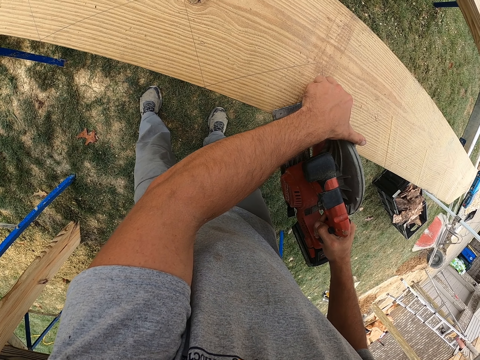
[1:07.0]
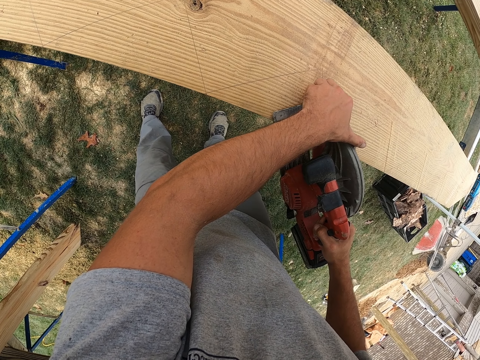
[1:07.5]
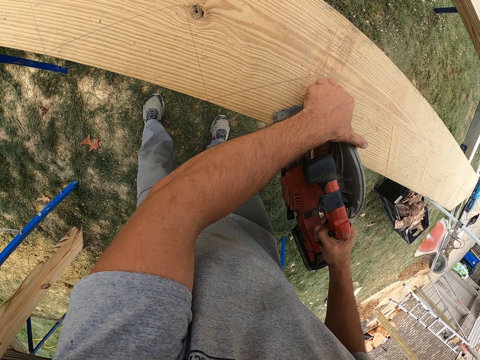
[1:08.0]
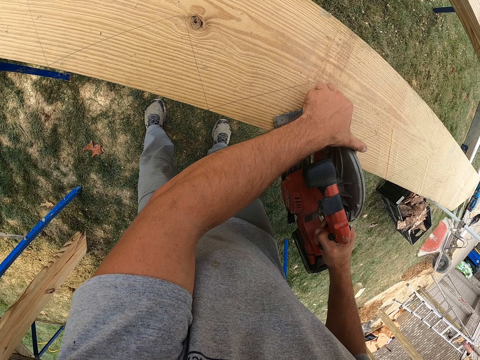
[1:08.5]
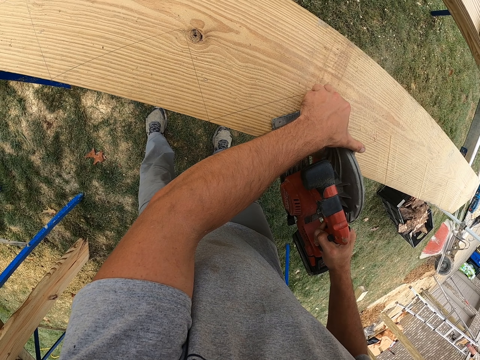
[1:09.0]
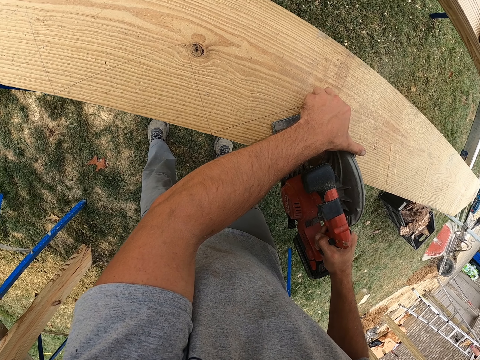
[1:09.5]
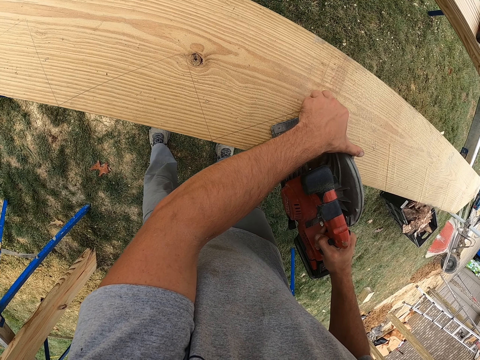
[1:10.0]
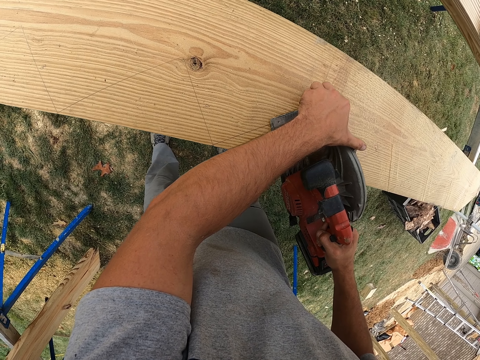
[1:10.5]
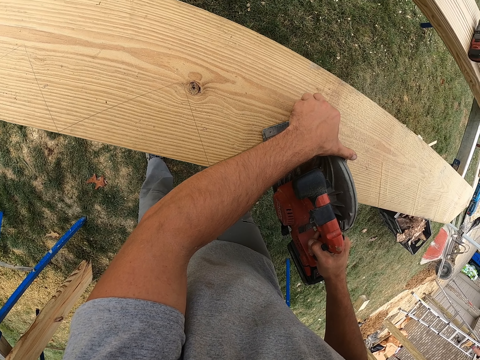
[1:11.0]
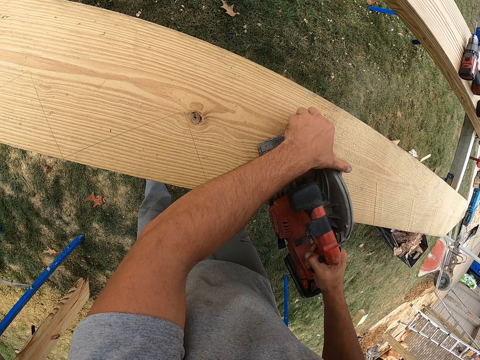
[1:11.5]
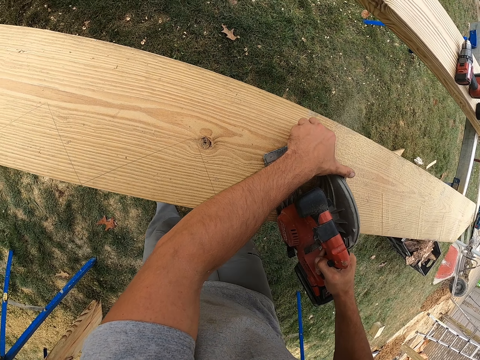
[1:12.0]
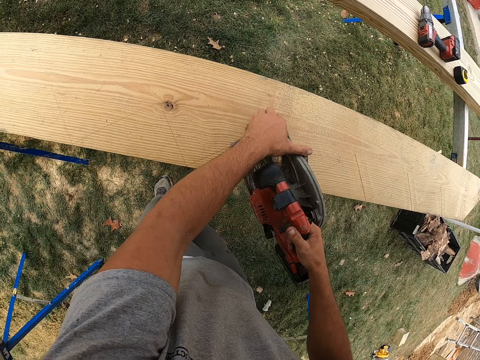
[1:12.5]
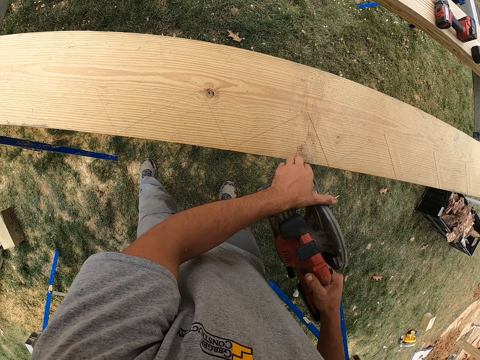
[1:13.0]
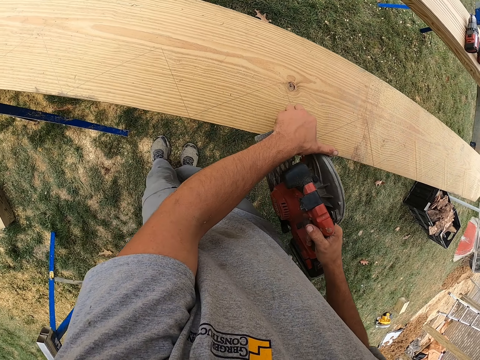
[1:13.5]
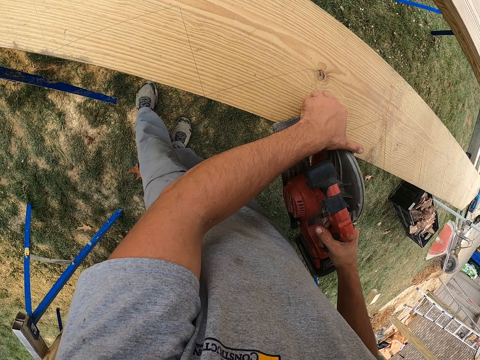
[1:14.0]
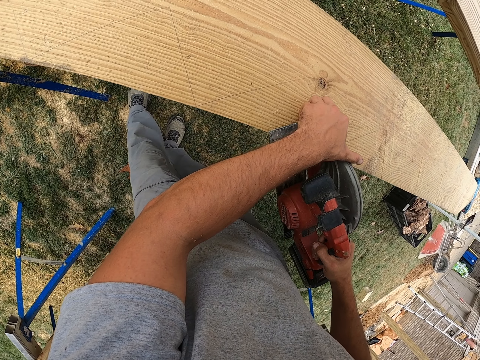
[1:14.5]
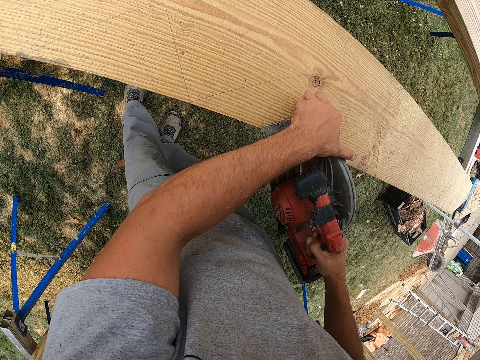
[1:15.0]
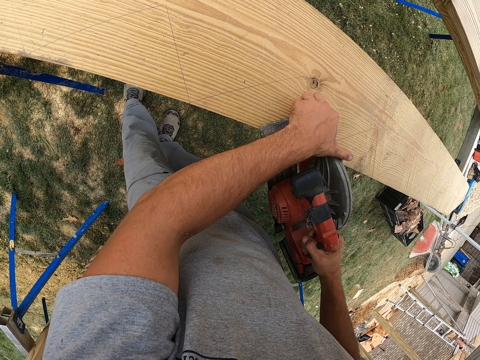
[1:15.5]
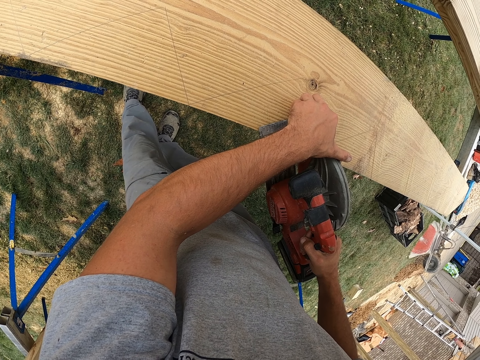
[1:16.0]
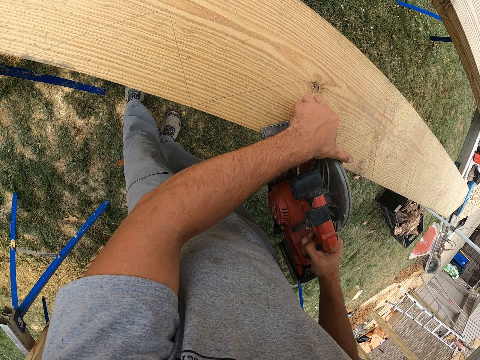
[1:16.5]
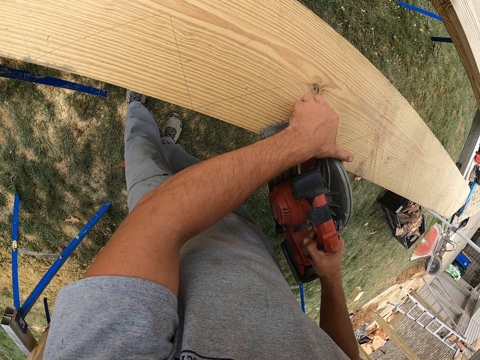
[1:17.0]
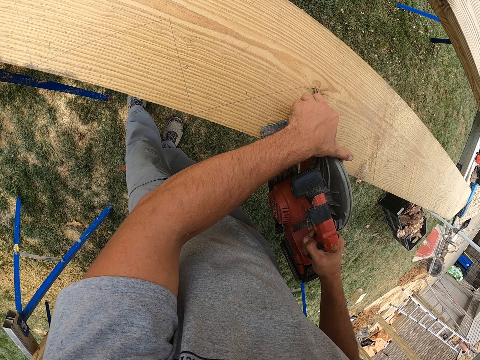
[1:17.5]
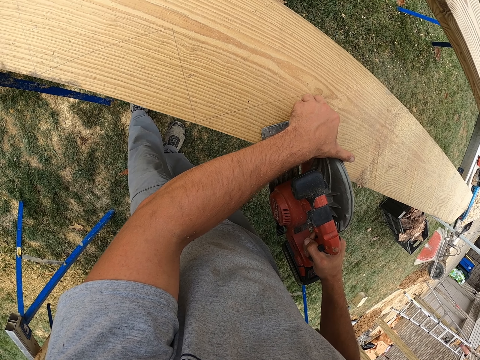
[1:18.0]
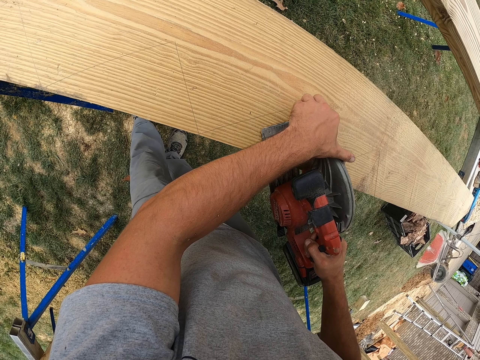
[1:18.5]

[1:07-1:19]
The camera wearer cuts the wood using a jigsaw.

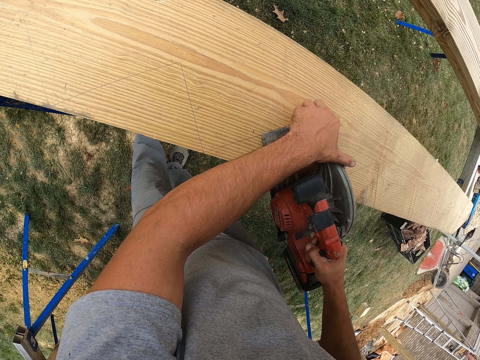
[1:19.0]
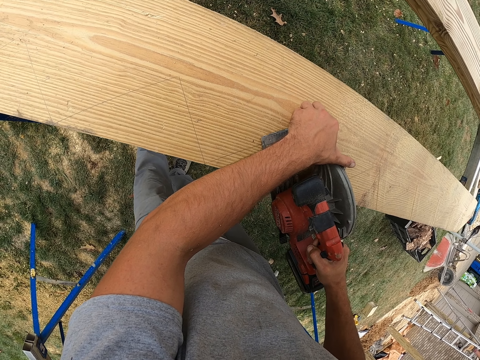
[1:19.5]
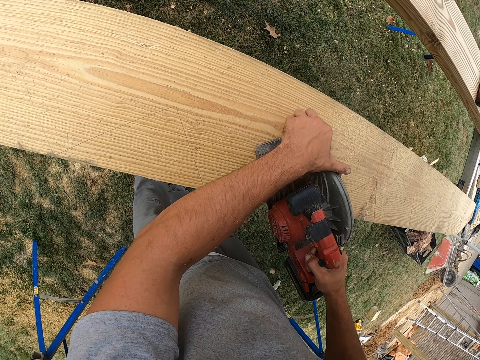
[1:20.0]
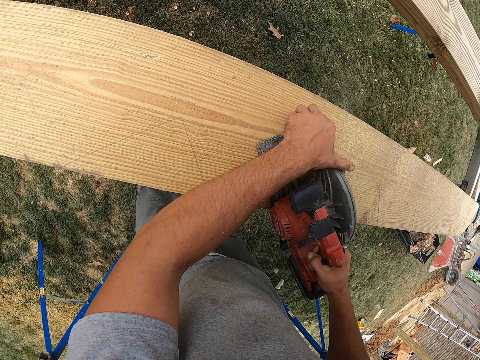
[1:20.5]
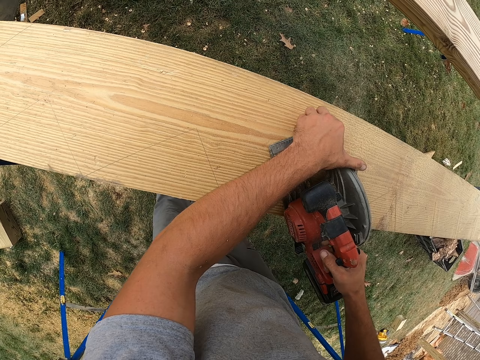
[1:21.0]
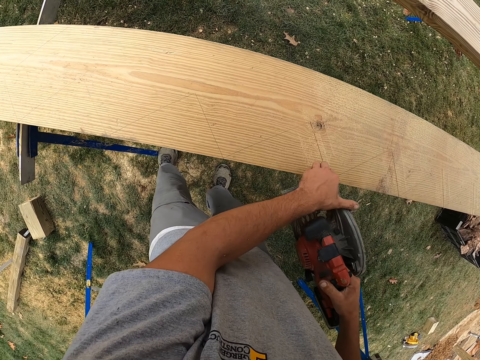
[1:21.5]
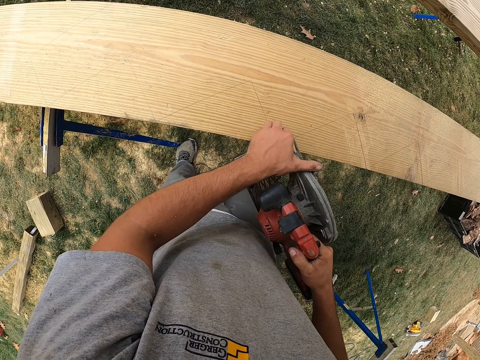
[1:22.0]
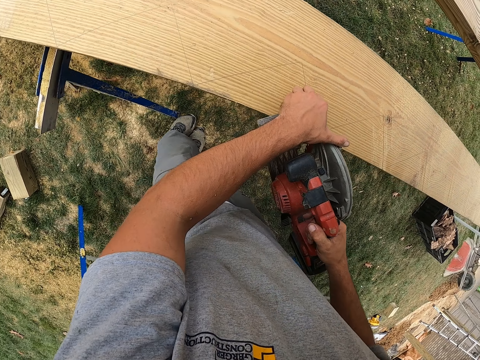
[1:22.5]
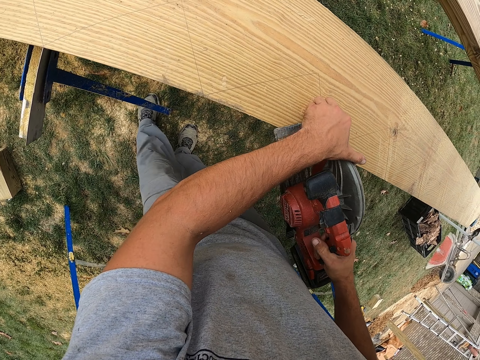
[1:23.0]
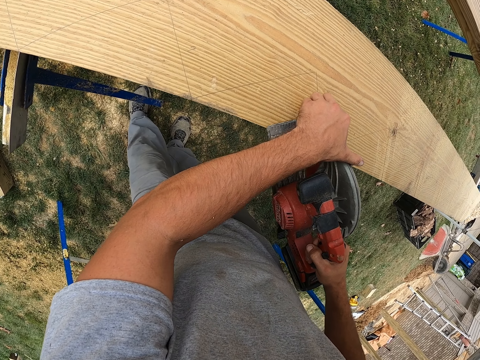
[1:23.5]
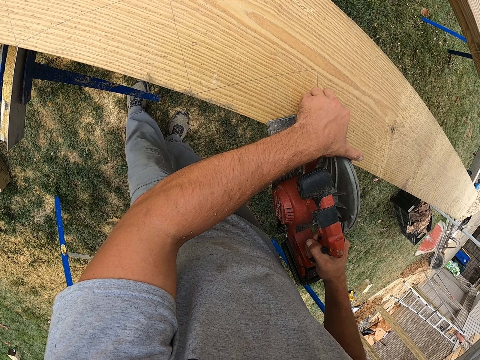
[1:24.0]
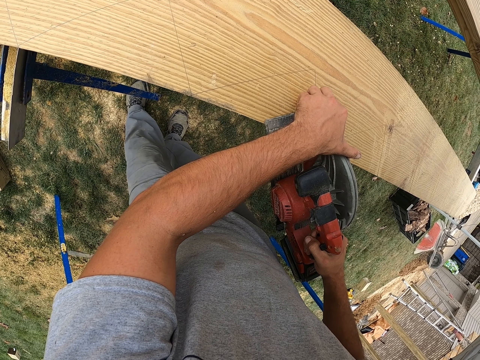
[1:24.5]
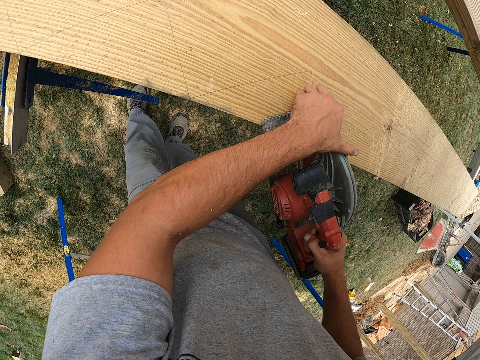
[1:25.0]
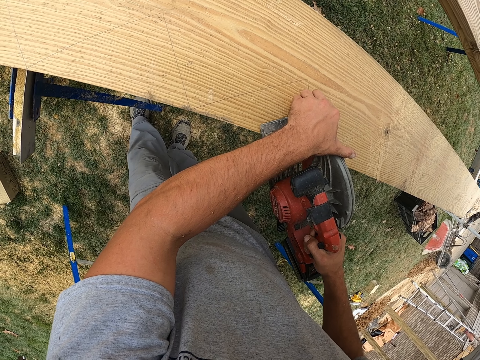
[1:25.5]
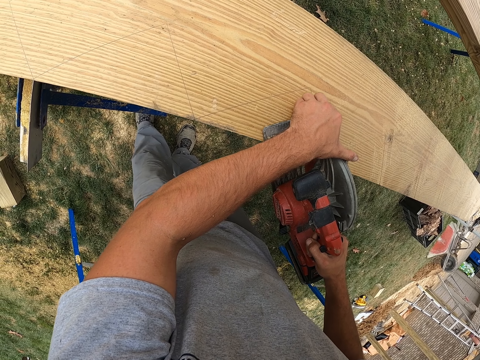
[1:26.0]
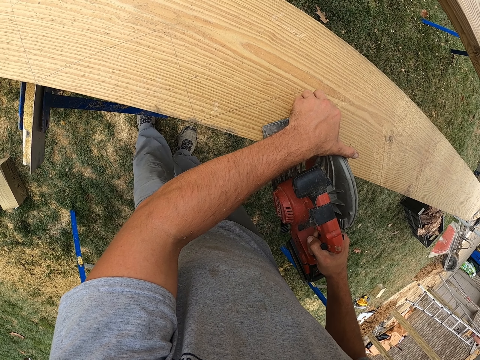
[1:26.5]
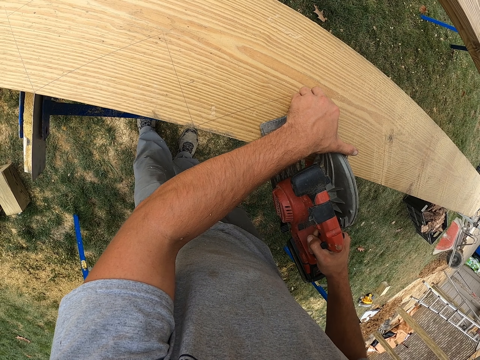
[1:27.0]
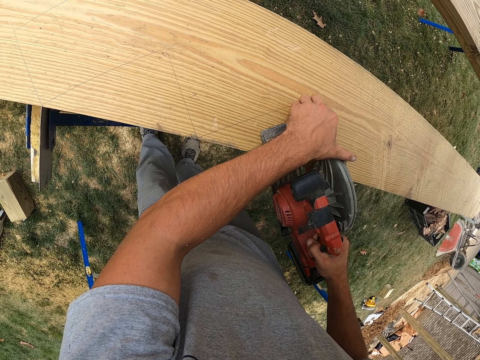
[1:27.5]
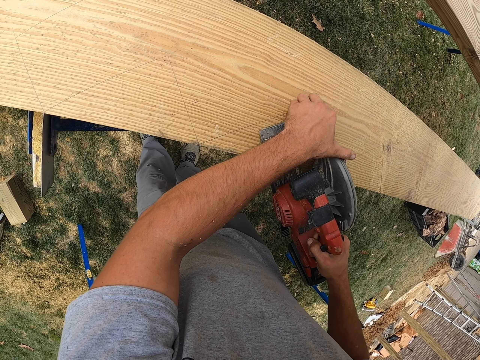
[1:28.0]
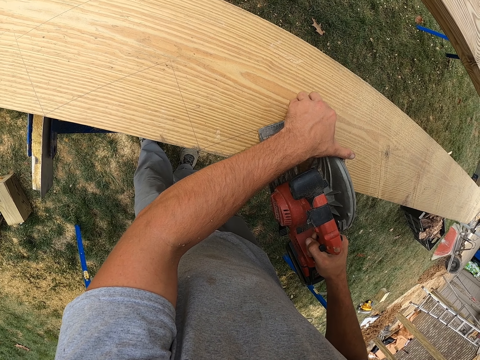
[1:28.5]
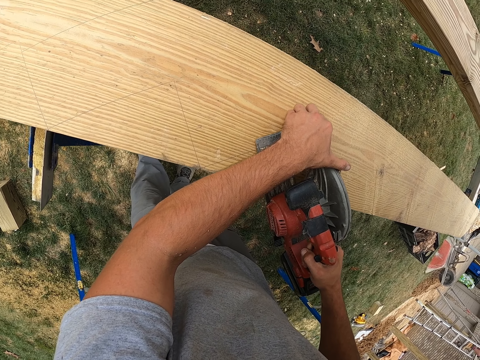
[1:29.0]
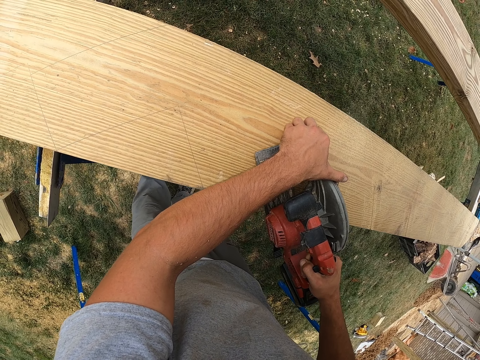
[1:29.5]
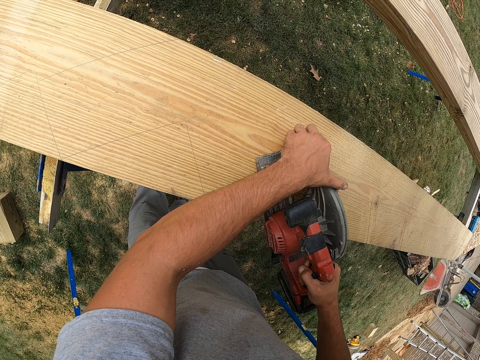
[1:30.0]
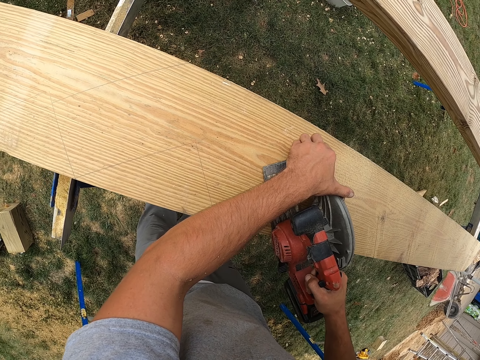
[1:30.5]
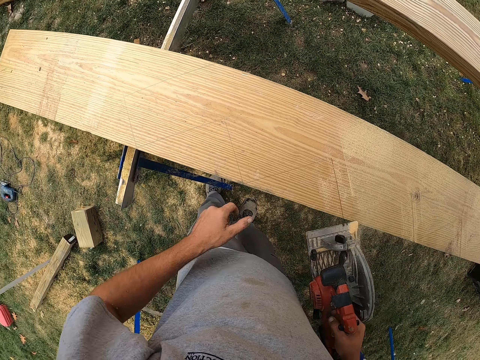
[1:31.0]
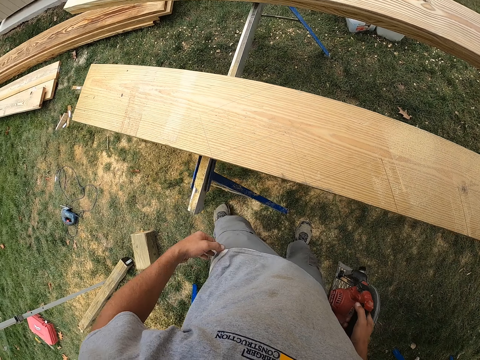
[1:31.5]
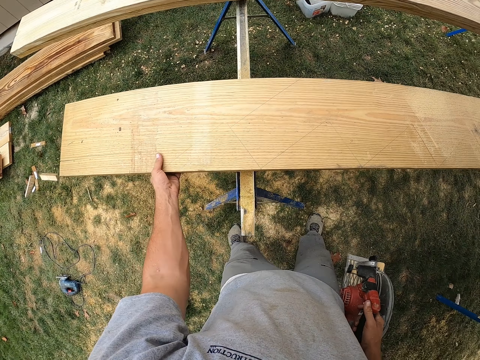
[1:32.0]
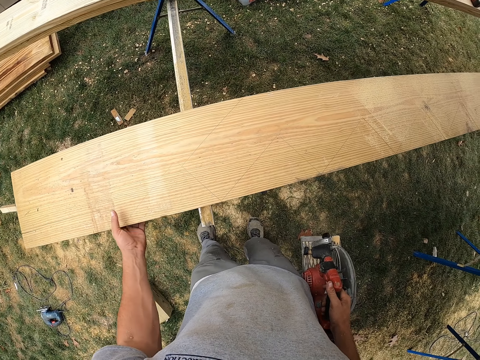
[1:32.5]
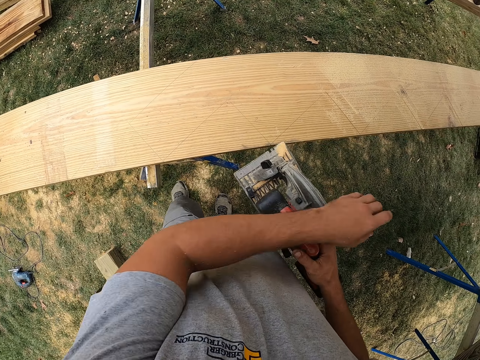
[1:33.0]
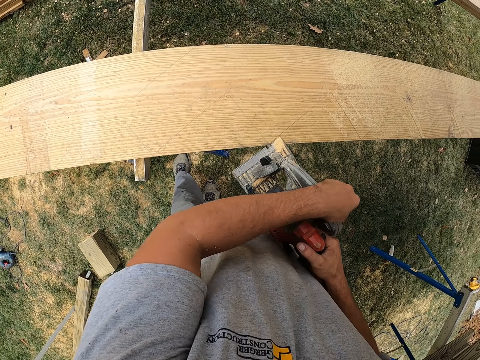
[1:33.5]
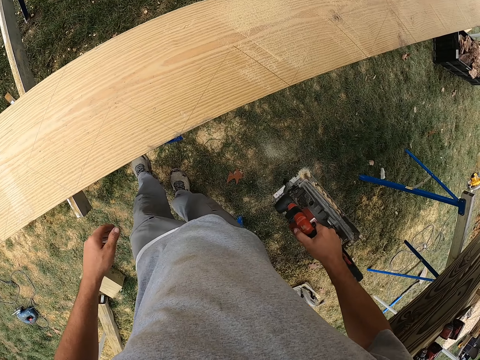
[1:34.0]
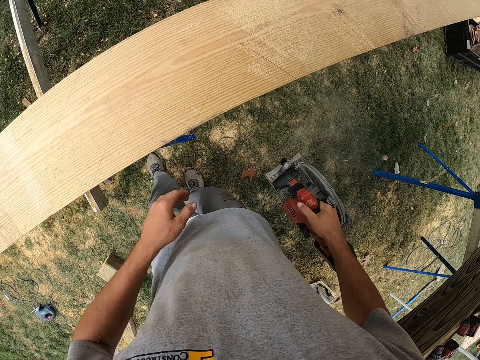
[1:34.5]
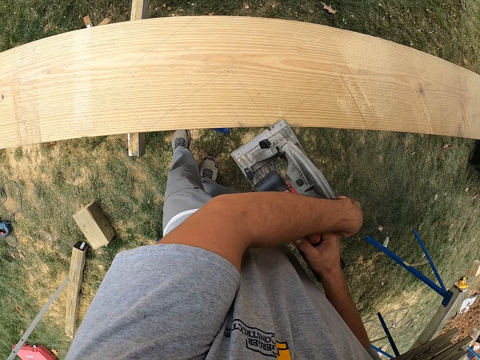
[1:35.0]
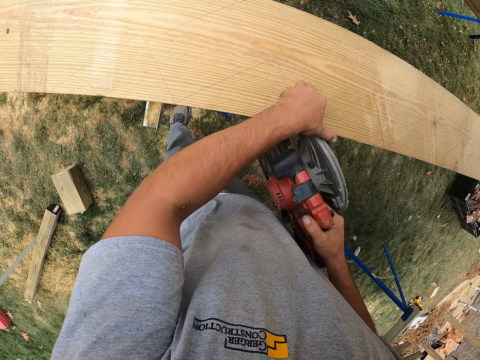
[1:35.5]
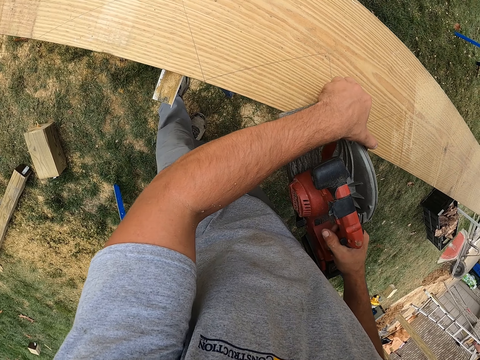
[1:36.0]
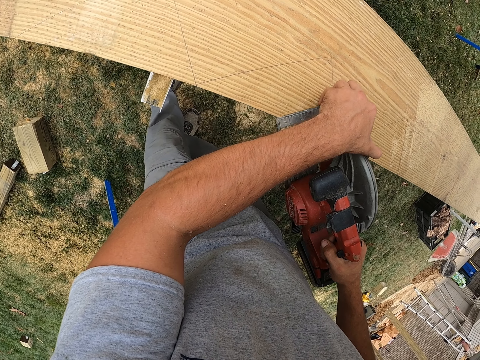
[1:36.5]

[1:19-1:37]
The camera wearer cuts the wood using a jigsaw or circular saw. They wipe a hand on the cloth. They move a piece of wood on the stand. They align the jigsaw. They pull the power trigger. They shake dust on the jigsaw. They align the jigsaw. They pull the power trigger. They cut the wood using the jigsaw.
